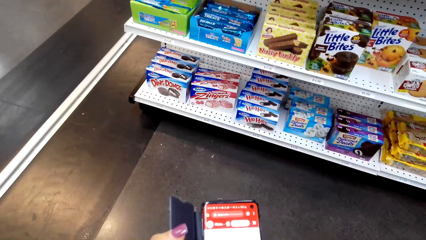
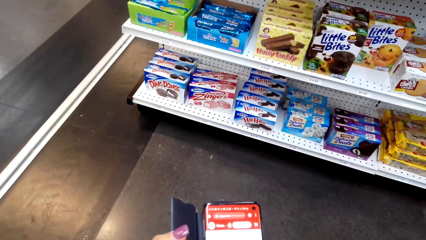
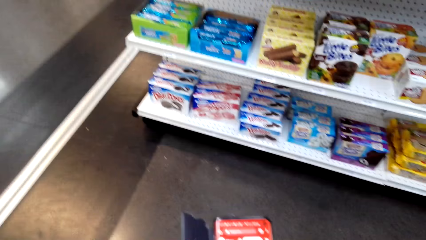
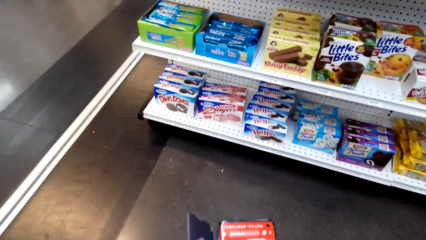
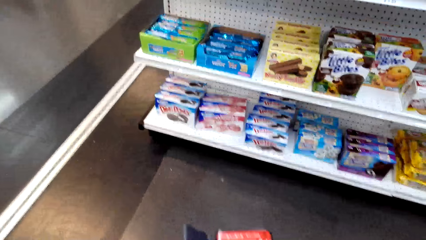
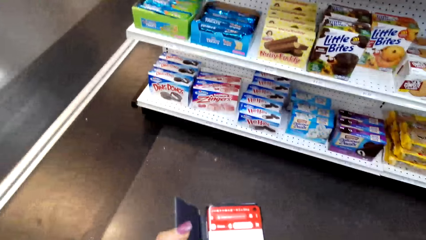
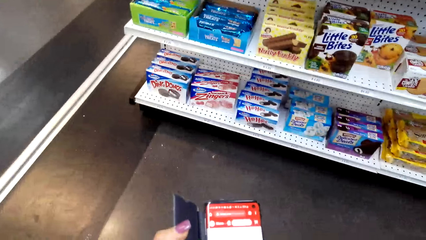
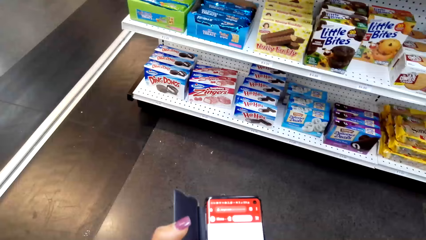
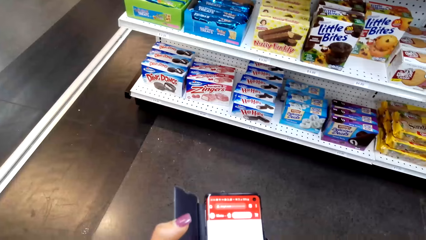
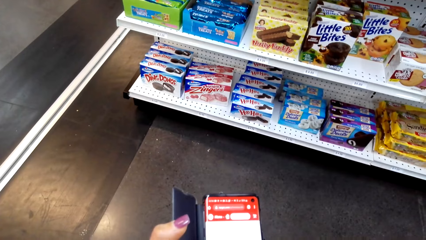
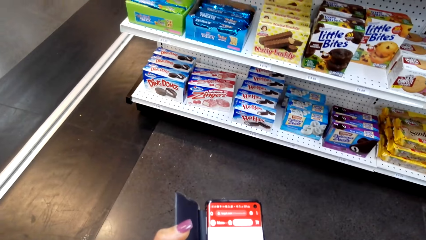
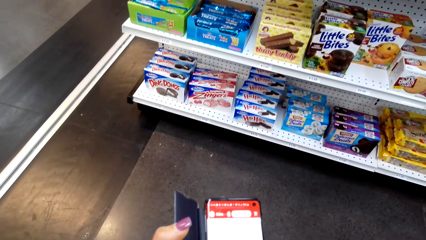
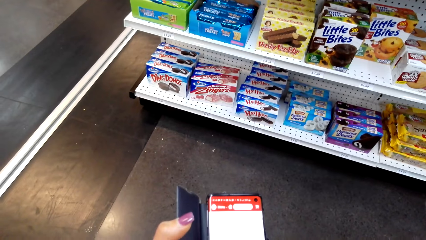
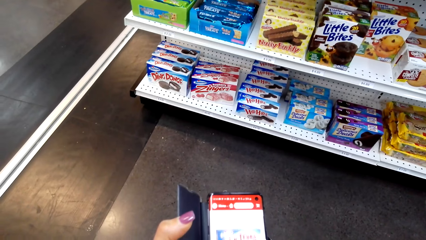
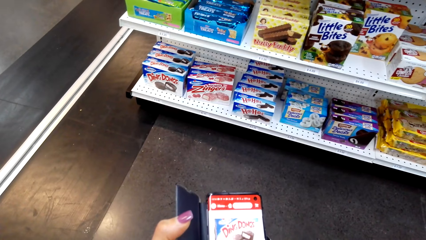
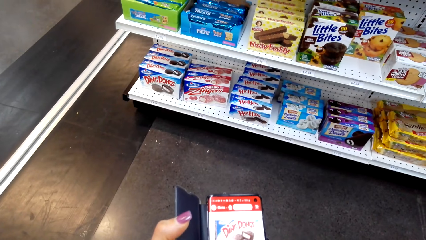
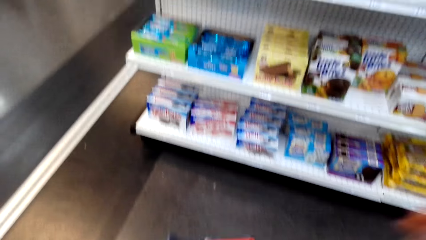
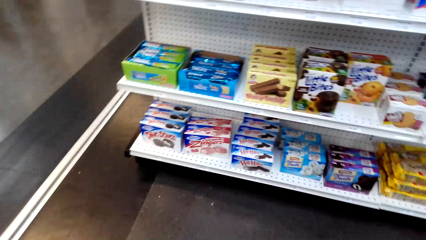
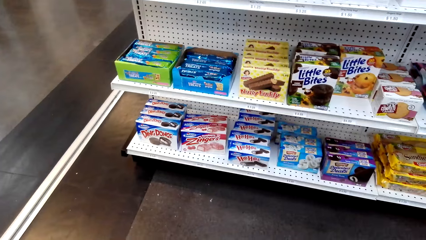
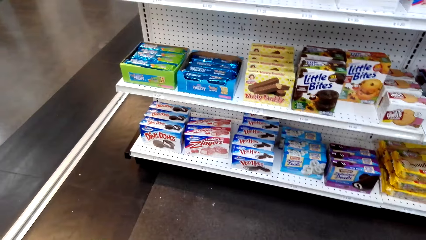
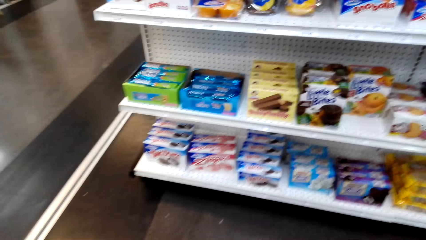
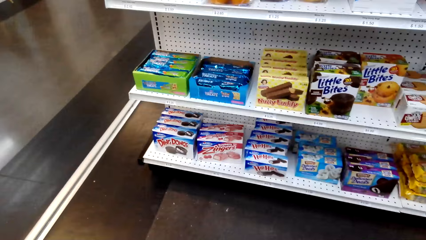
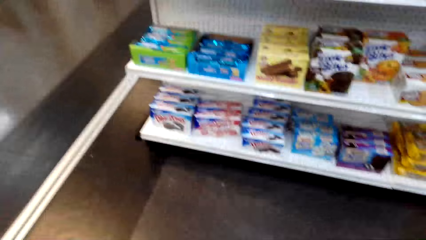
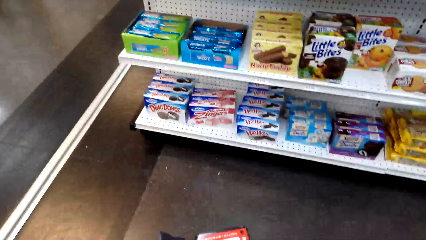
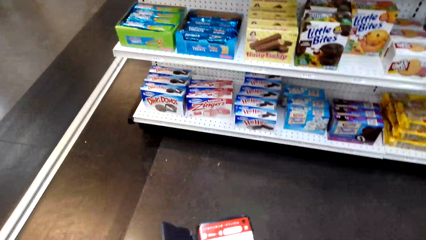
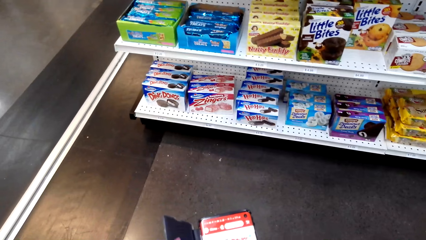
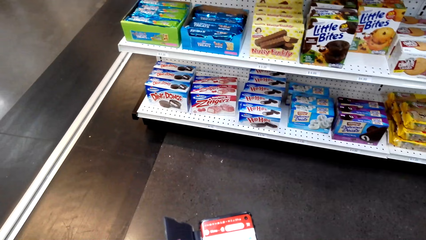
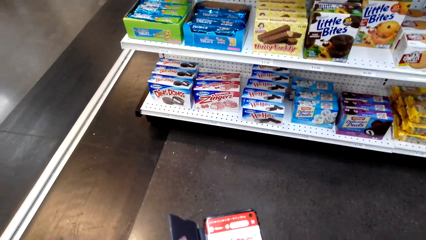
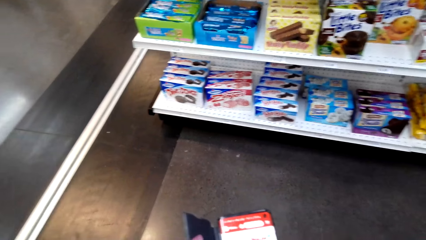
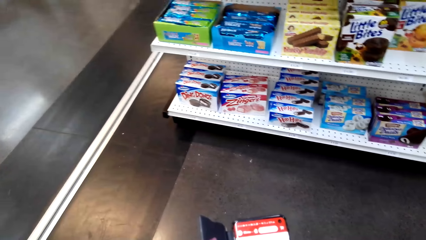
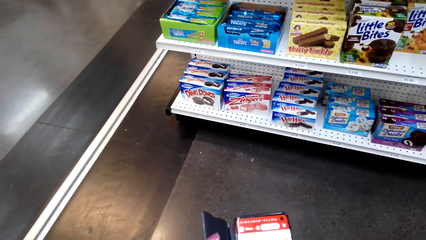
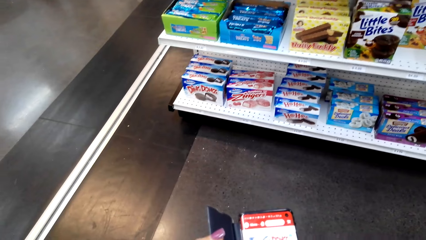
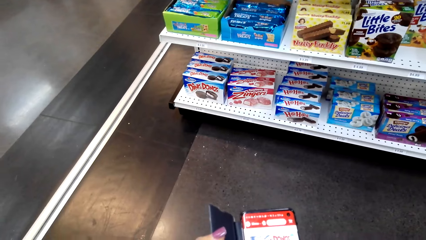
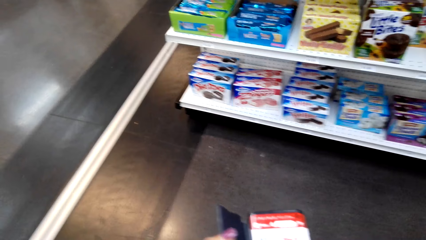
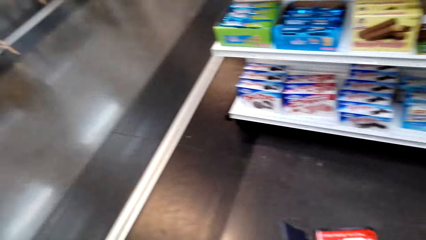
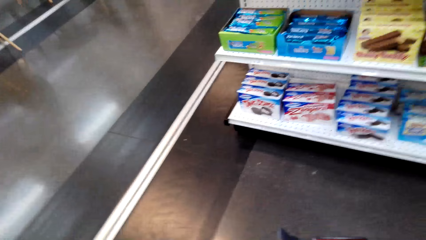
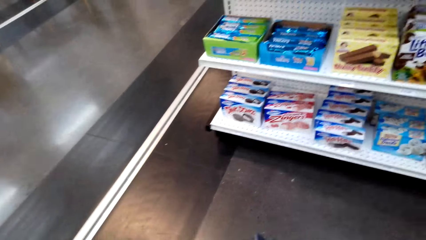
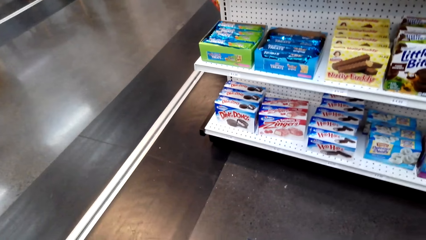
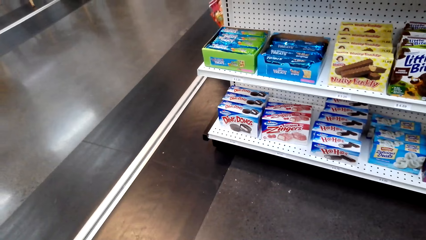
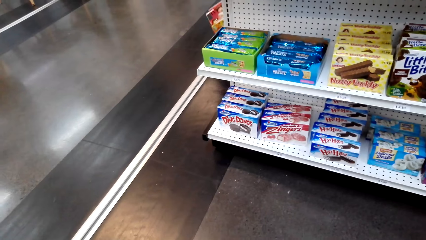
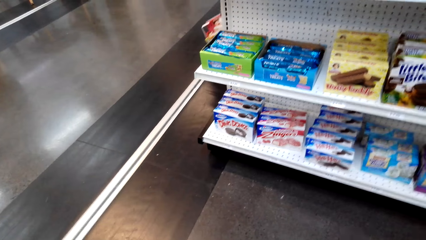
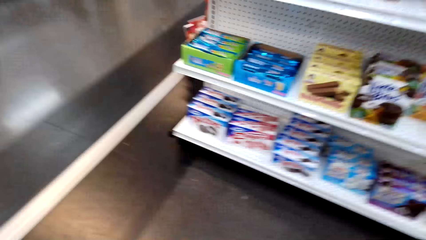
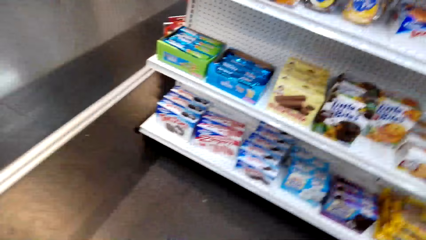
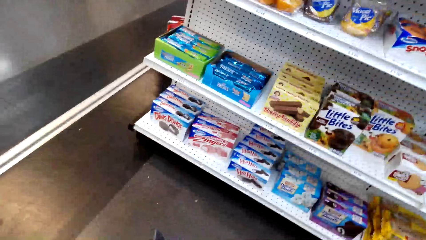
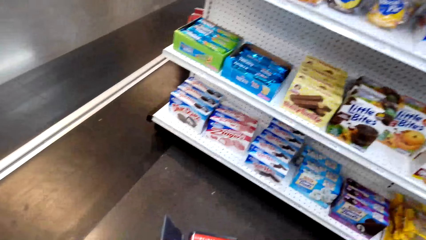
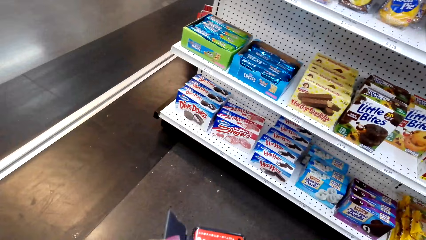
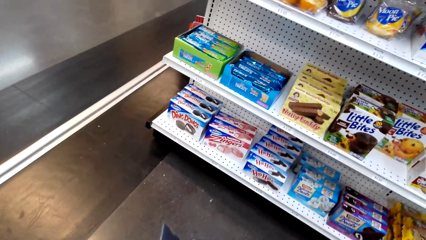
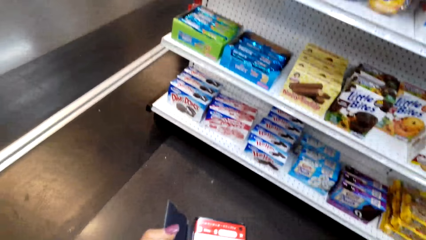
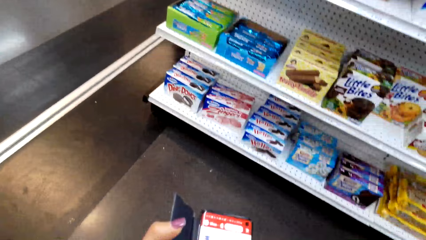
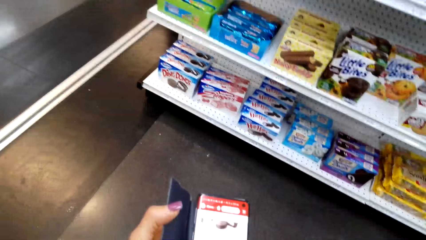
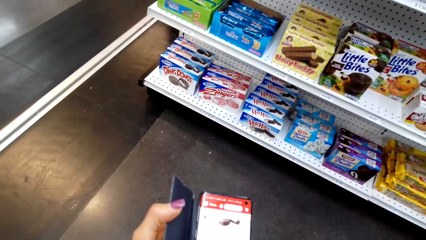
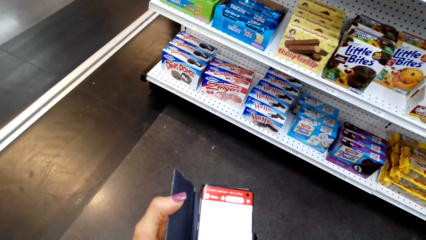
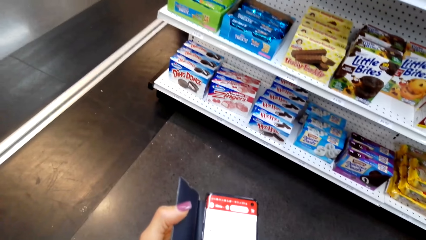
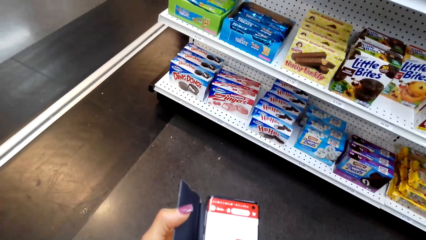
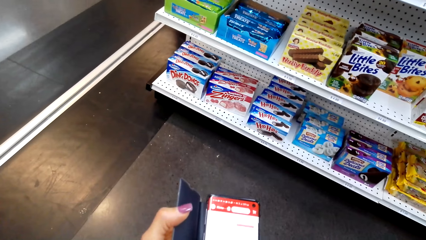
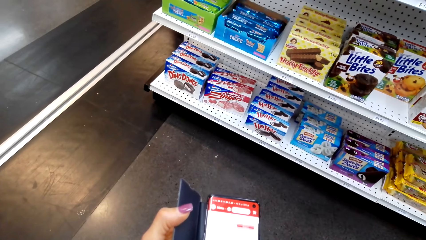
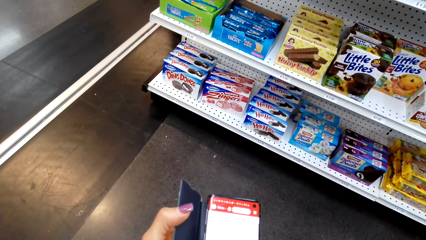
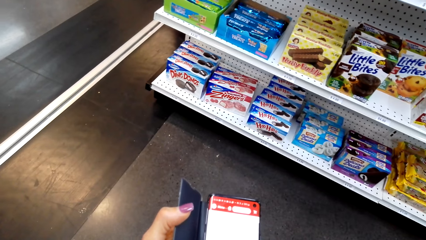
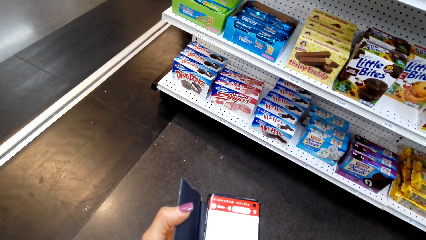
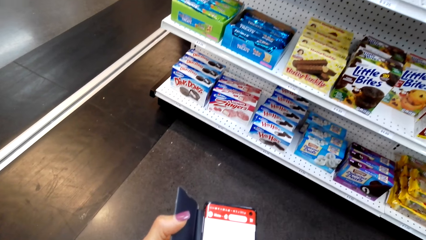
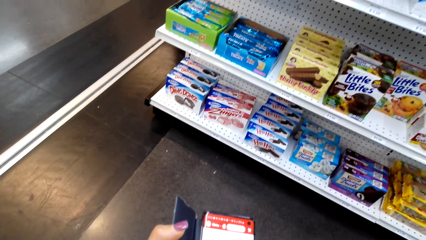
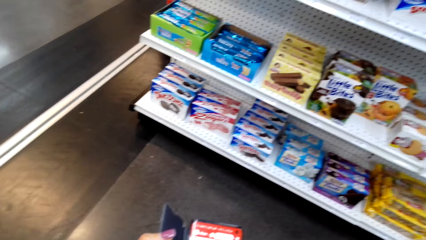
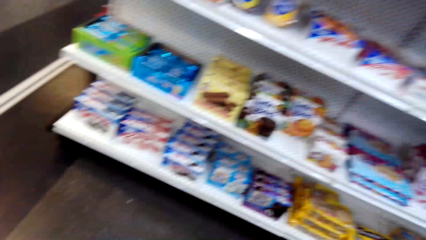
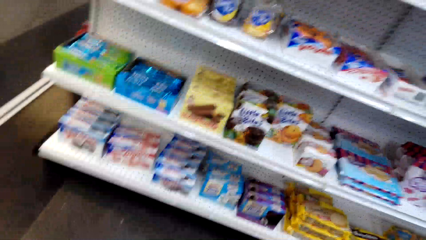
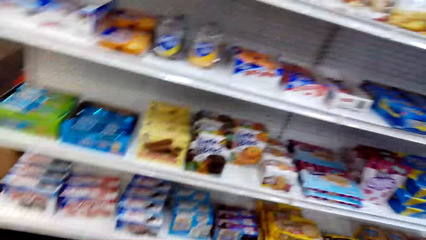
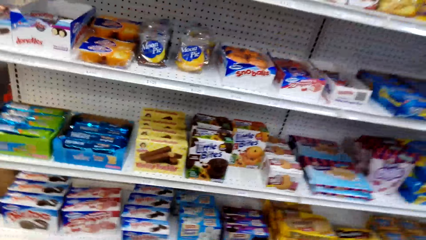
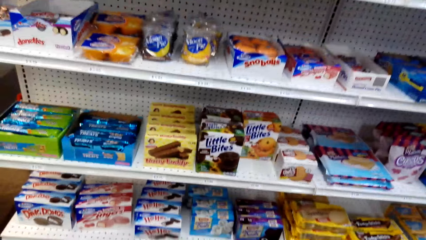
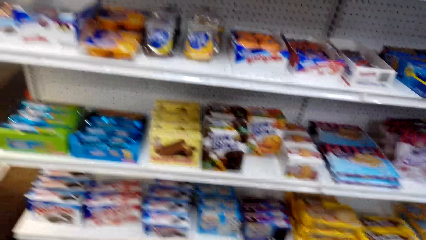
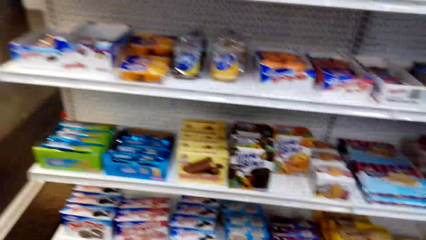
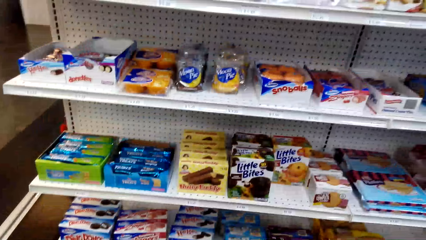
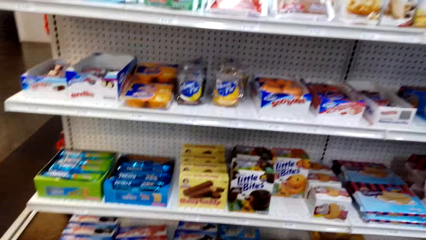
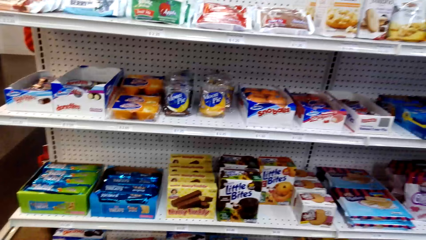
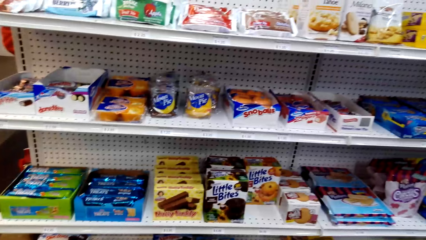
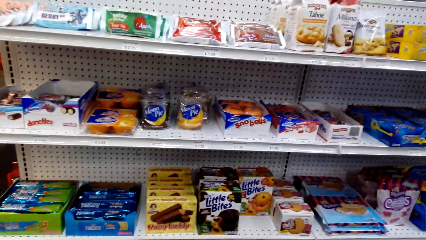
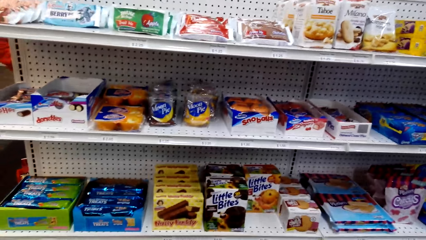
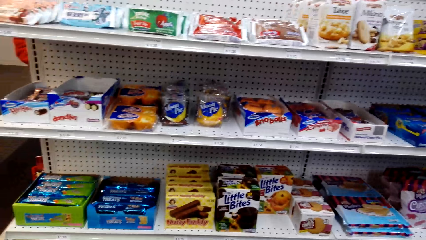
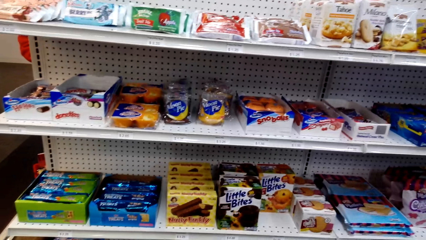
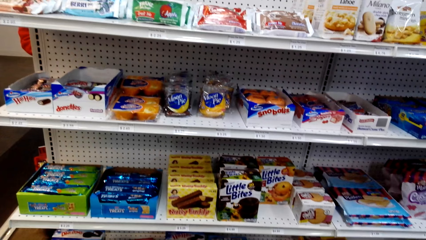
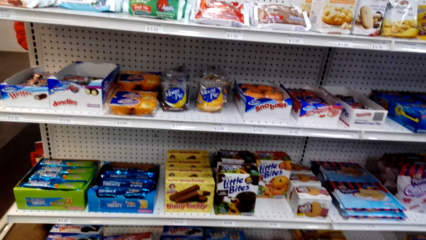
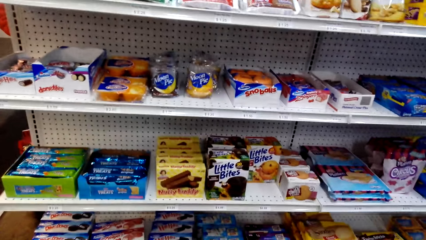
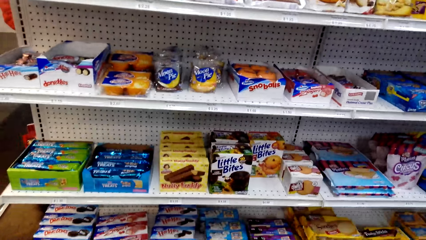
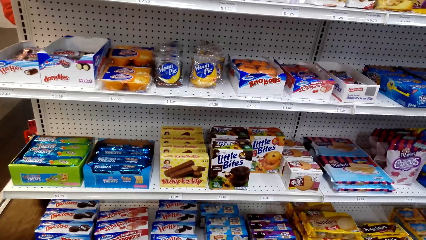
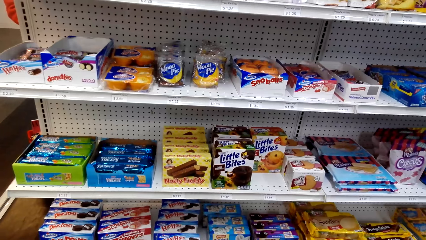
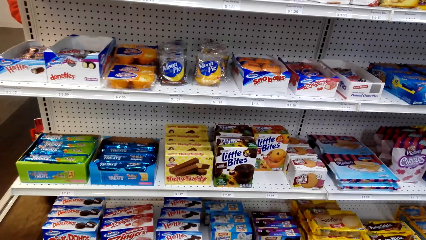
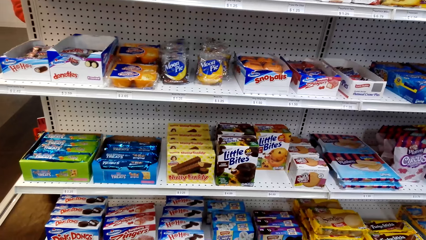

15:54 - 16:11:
The camera wearer operates the phone. They look at the products. They operate the phone. They look at the products.
